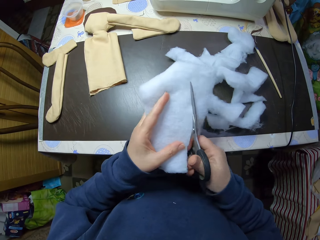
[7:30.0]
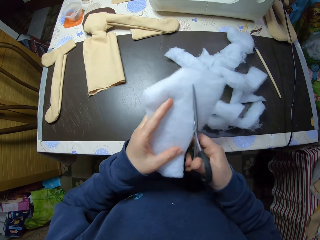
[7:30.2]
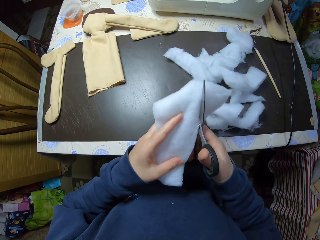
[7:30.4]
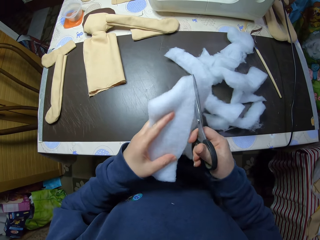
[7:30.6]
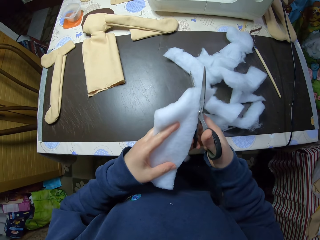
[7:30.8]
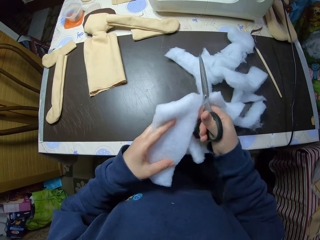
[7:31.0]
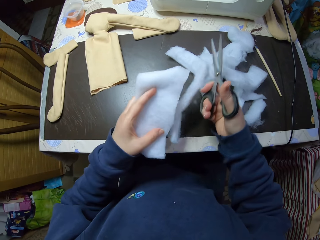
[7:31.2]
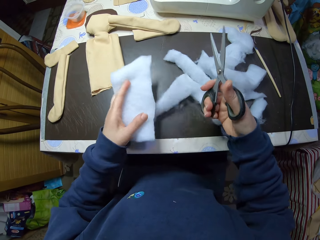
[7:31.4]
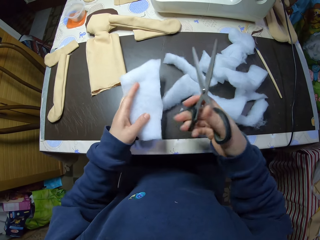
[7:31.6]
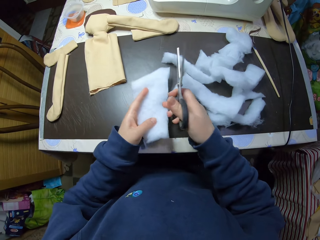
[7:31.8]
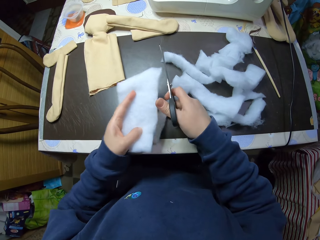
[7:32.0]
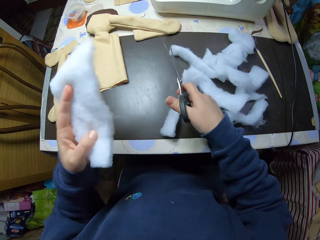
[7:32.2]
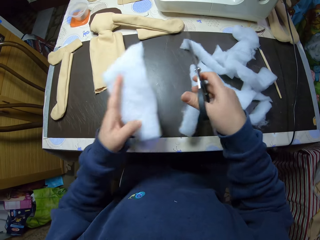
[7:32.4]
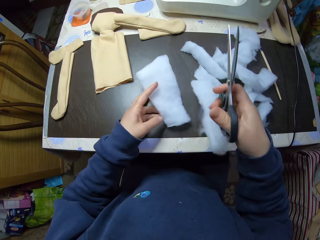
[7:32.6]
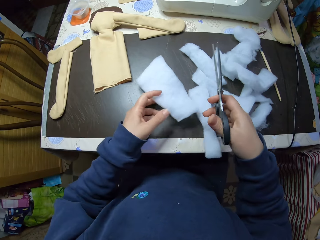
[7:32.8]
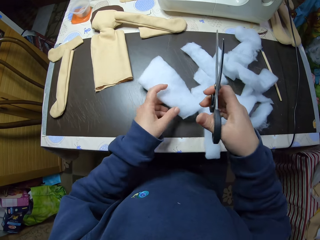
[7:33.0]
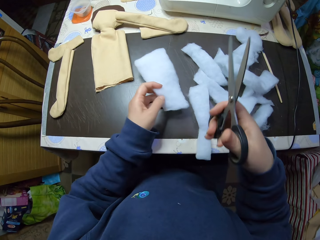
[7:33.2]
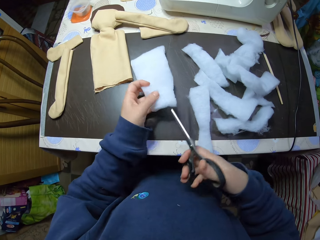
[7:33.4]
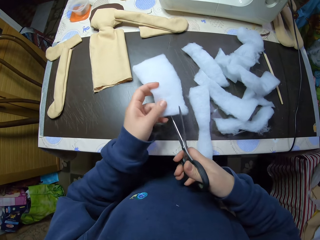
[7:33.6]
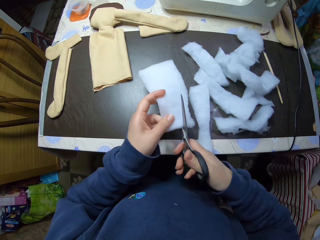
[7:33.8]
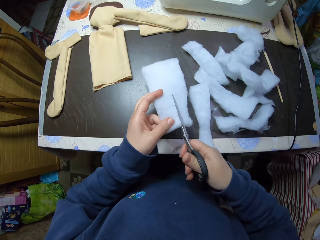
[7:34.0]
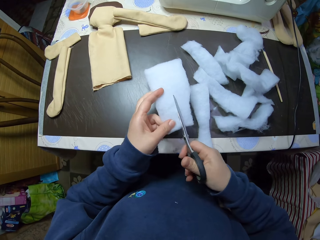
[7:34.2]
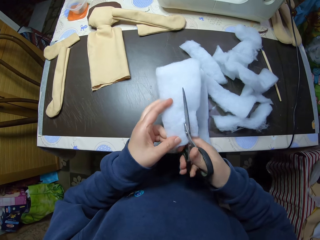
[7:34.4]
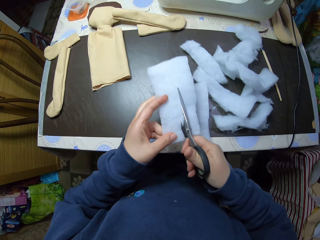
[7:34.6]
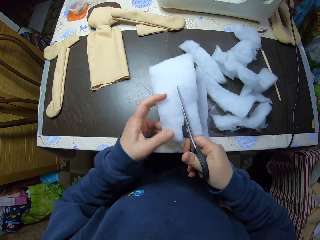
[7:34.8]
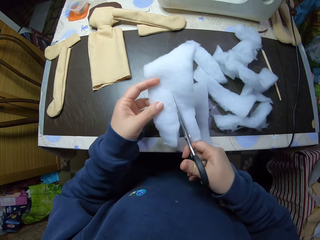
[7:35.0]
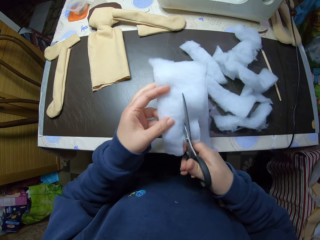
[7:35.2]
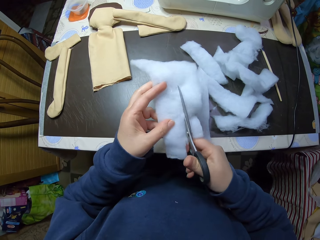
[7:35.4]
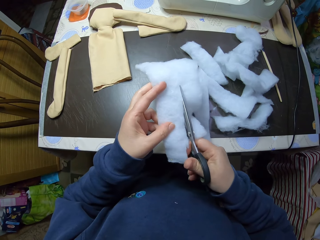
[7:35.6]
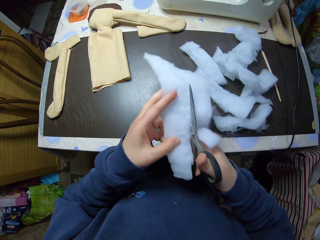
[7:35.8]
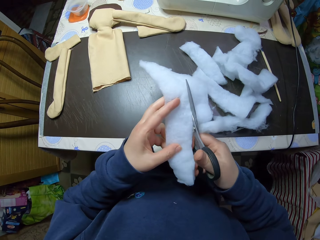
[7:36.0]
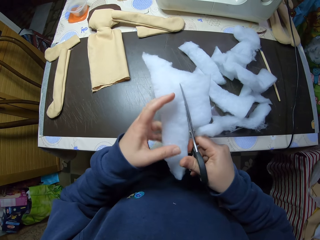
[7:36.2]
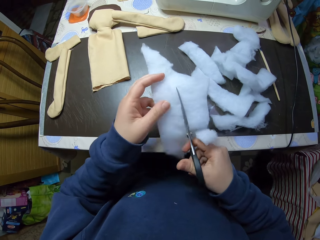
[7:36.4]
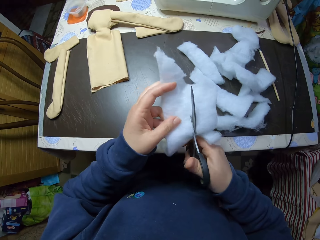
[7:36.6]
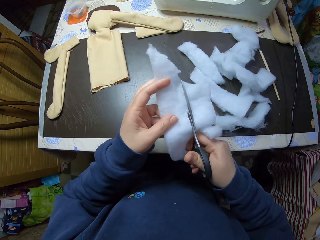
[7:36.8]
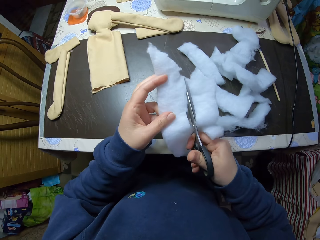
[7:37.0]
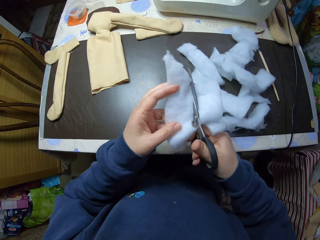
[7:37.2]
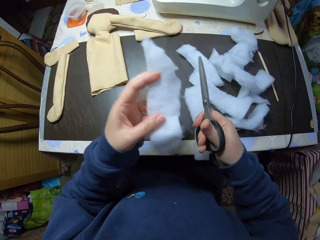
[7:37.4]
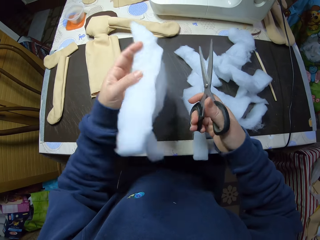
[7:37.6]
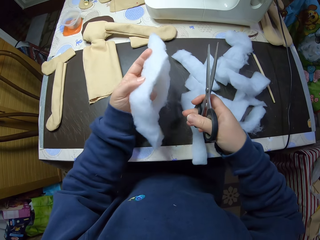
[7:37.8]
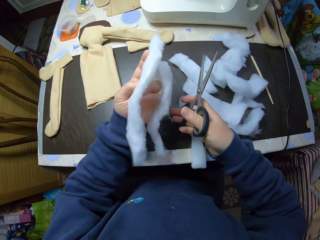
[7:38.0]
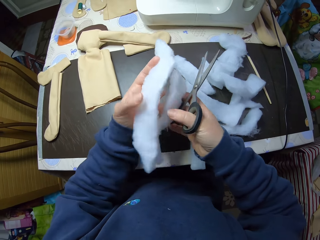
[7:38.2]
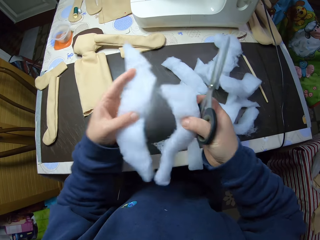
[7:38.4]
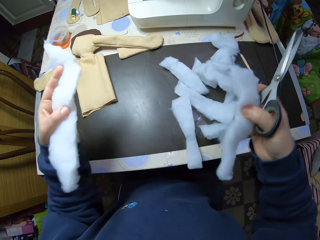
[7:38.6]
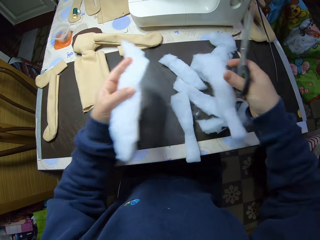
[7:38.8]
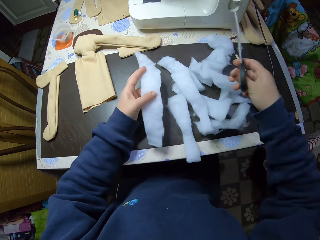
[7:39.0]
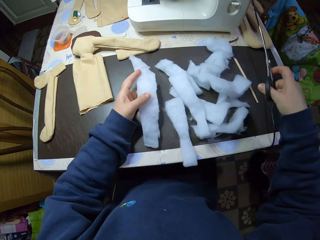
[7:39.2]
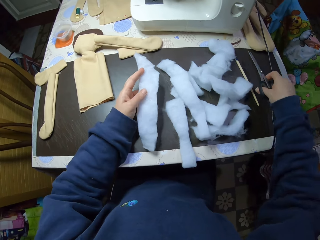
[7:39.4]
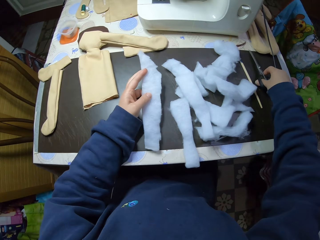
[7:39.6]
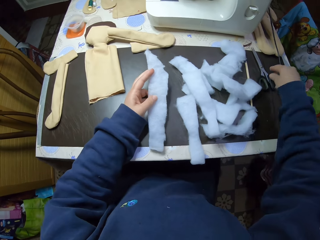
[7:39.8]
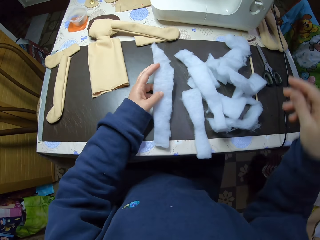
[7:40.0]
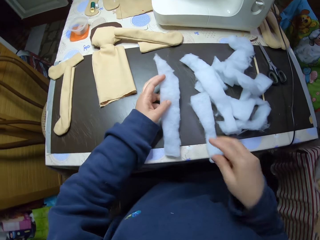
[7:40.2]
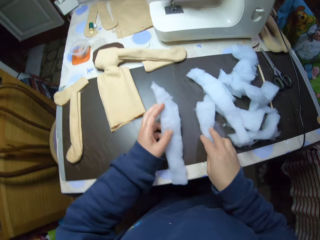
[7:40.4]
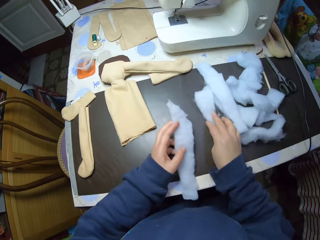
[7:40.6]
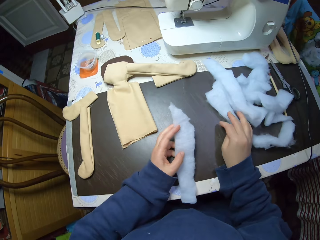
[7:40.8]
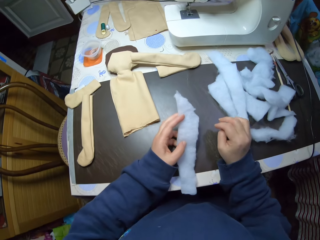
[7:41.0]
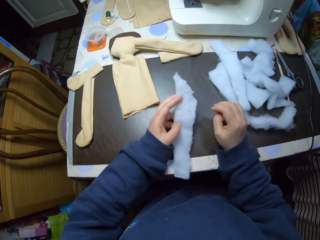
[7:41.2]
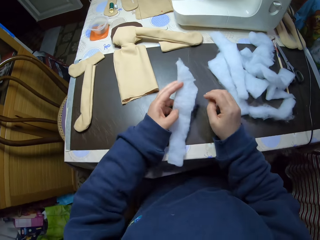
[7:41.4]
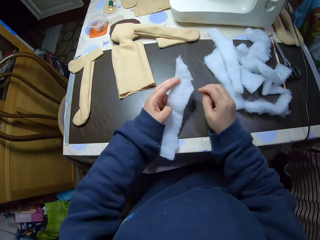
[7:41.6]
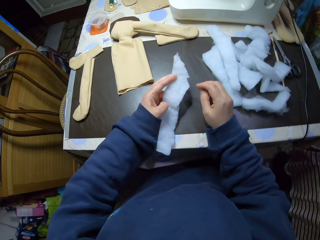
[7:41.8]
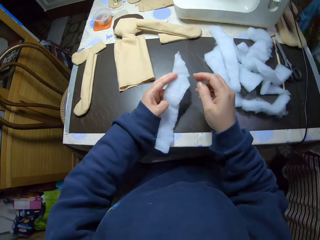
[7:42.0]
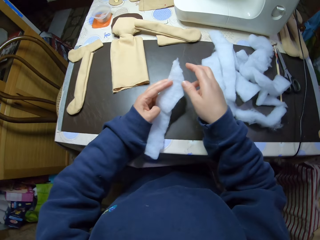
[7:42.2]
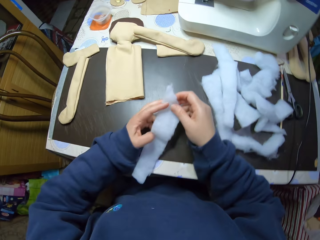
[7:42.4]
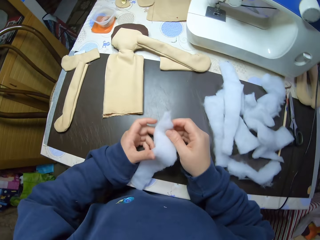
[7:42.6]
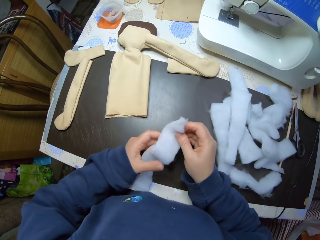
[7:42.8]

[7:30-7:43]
The camera wearer cuts the wool with the scissors. He drops the scissors on the table. He moves the pieces of wool on the table with his right hand.

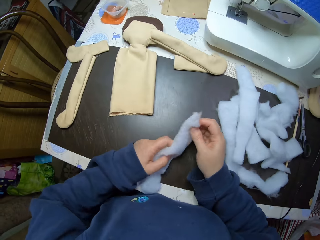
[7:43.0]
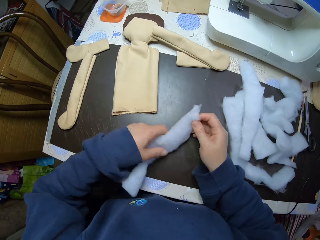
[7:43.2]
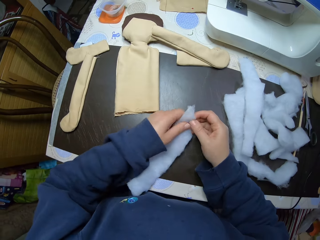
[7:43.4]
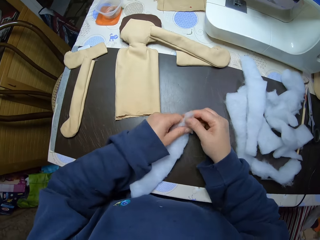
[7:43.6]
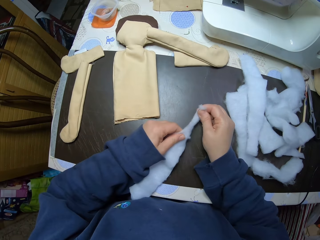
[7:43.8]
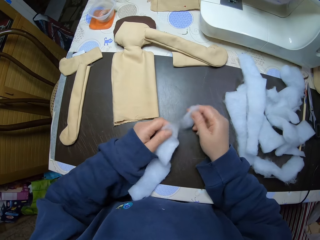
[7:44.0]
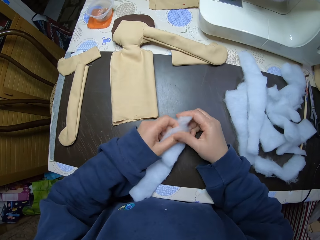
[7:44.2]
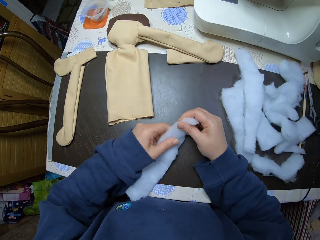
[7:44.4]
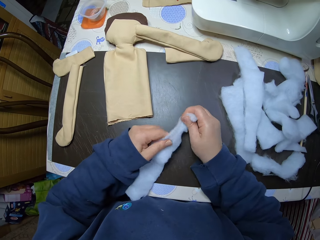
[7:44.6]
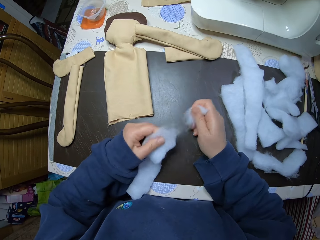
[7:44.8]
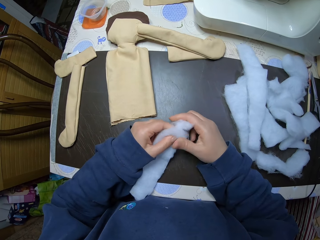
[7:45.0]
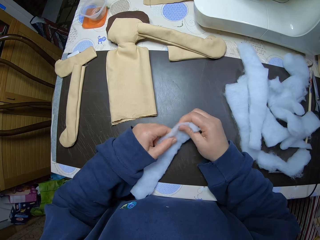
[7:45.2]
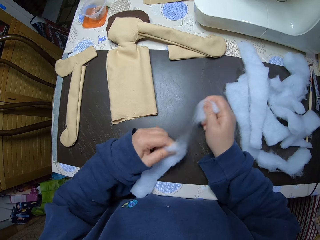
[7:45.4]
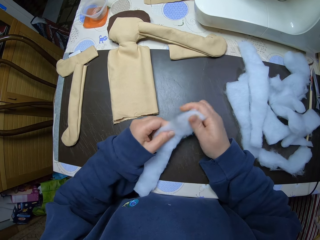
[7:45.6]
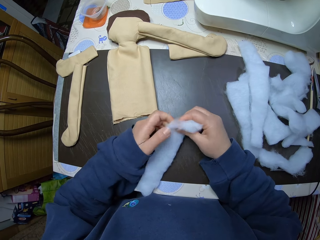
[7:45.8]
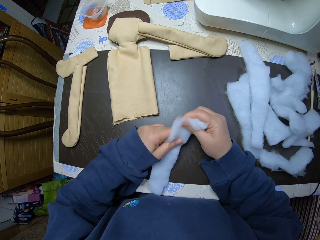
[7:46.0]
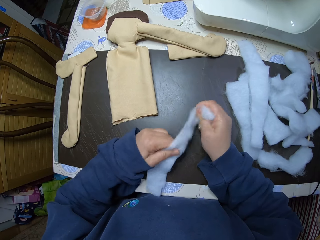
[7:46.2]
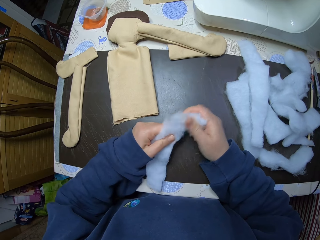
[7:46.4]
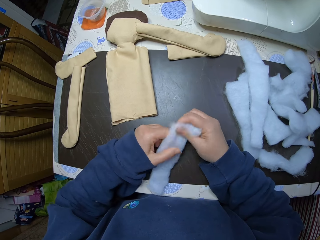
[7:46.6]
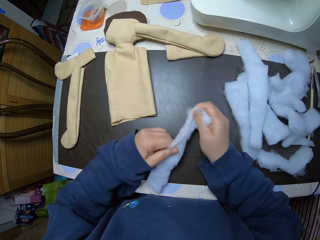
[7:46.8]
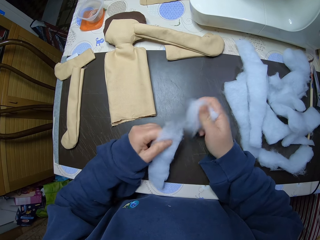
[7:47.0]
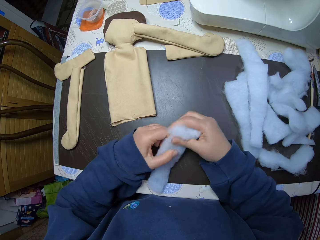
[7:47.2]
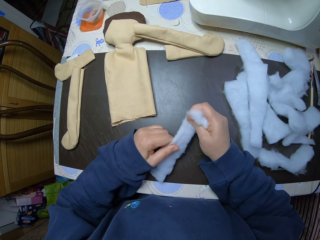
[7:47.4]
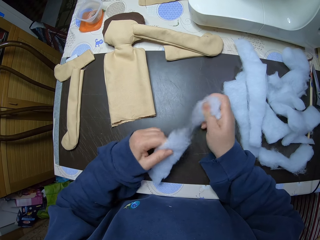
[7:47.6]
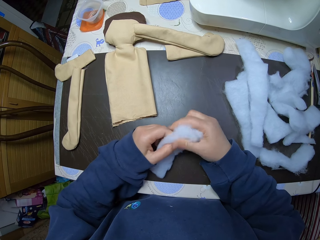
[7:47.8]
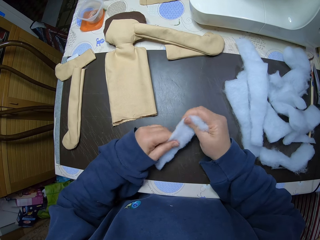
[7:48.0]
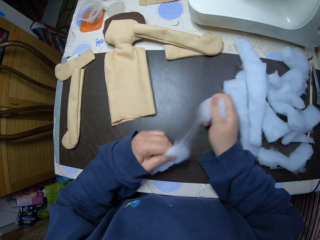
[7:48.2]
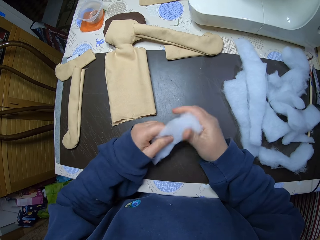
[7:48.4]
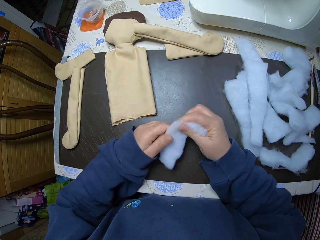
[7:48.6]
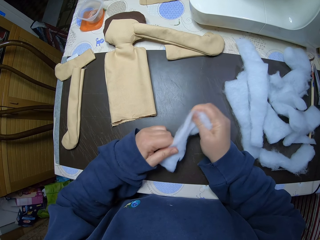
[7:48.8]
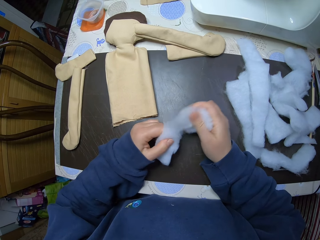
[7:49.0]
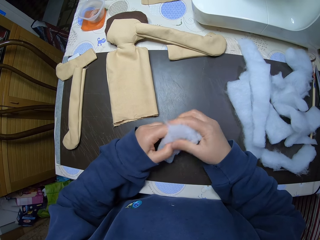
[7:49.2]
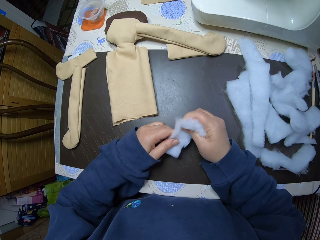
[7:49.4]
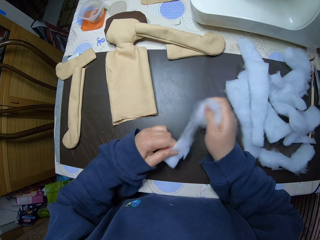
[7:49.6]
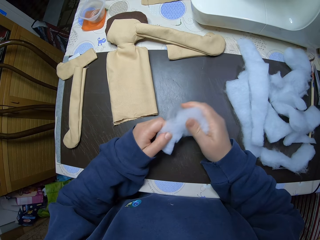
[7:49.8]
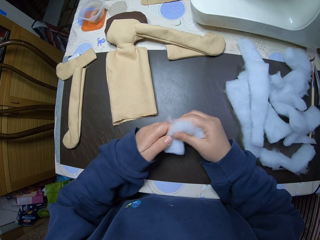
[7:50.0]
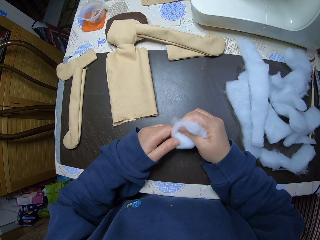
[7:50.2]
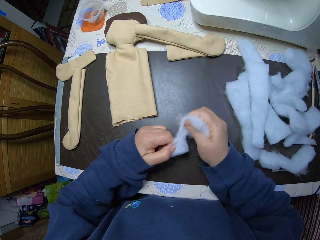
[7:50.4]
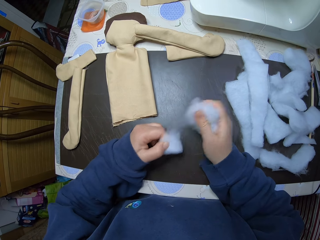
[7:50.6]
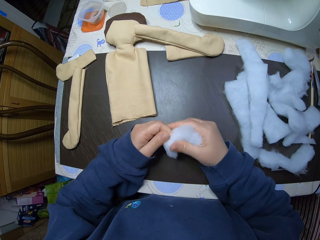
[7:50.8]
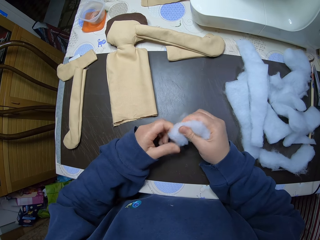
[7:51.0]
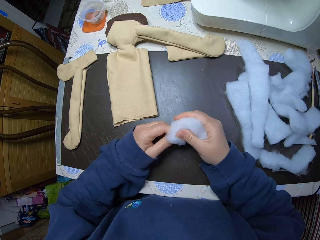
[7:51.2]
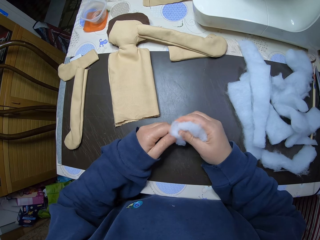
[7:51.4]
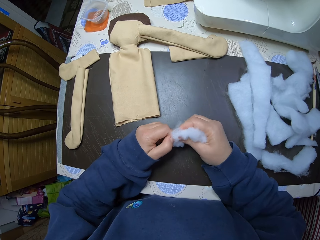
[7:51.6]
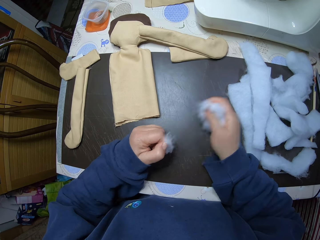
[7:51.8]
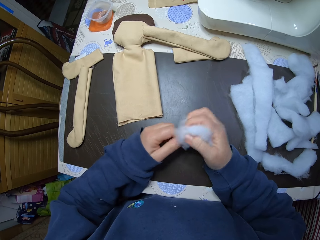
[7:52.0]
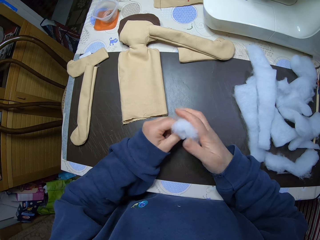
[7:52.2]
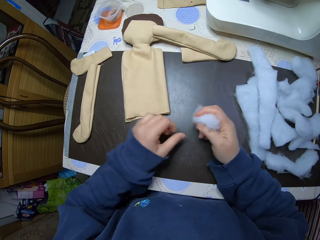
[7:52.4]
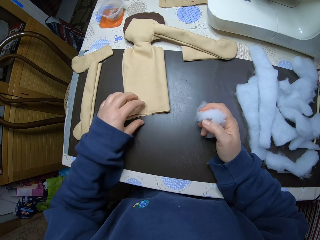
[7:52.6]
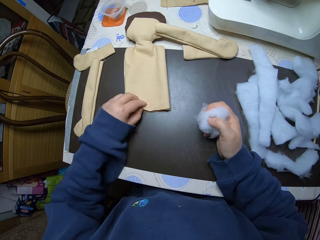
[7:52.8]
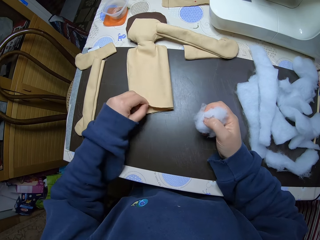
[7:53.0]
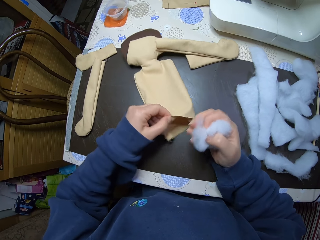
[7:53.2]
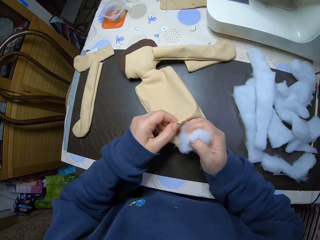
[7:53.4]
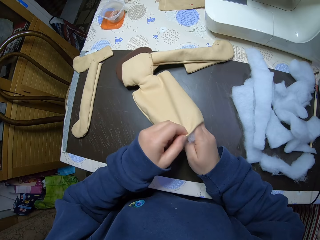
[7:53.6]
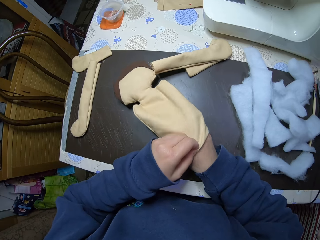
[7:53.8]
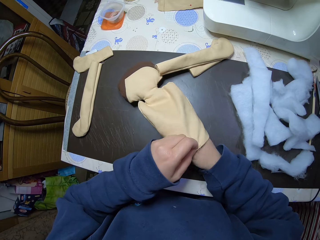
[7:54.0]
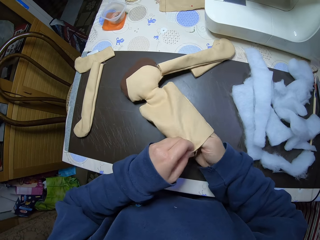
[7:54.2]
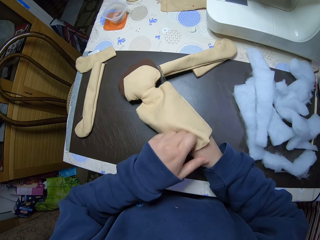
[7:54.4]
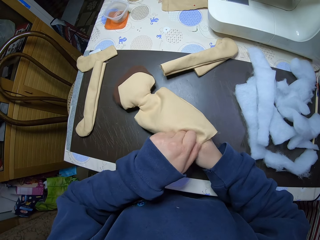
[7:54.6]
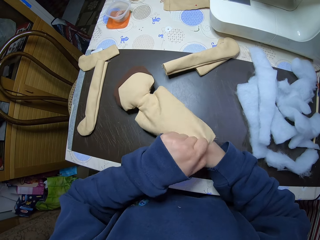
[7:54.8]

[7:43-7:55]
The camera wearer pulls the wool. He cuts a piece of cotton wool into shreds with his hands. He holds the doll with his left hand. He puts the shredded cotton wool into the doll with his right hand.
